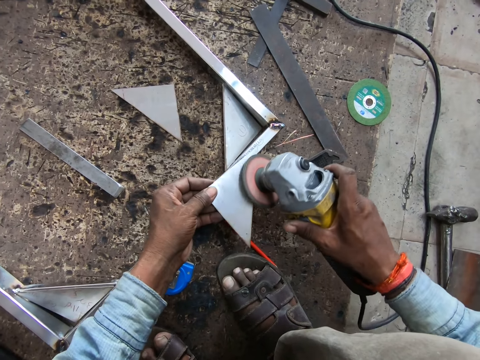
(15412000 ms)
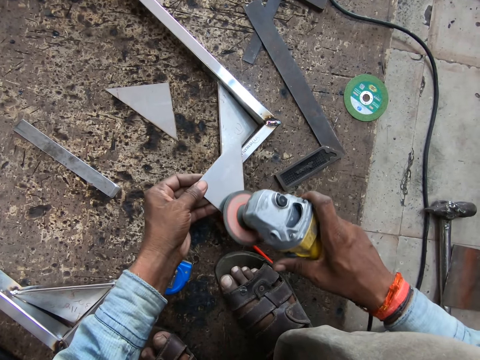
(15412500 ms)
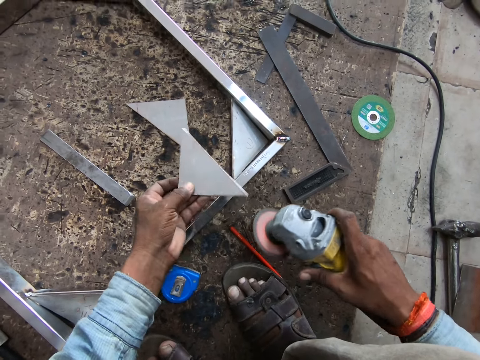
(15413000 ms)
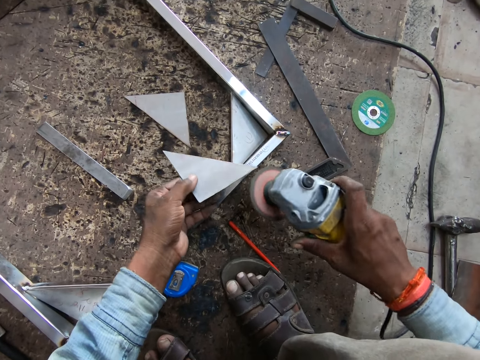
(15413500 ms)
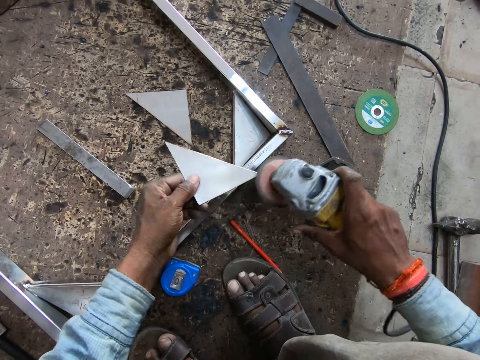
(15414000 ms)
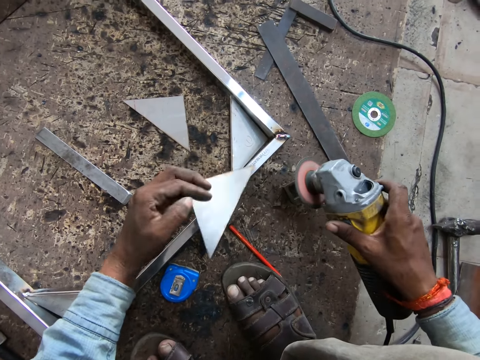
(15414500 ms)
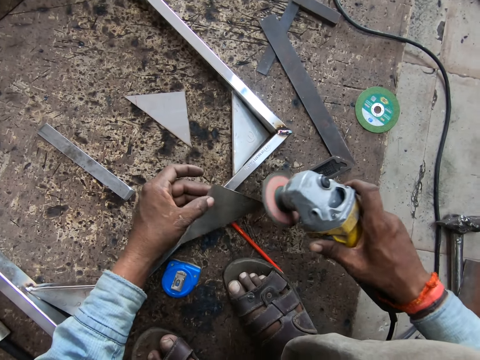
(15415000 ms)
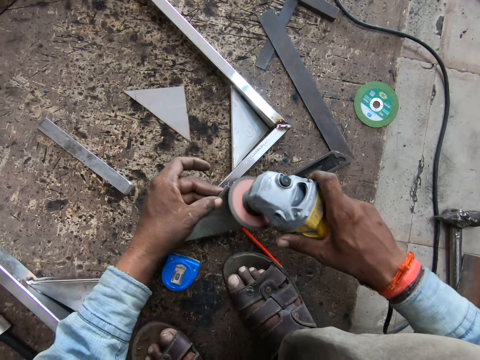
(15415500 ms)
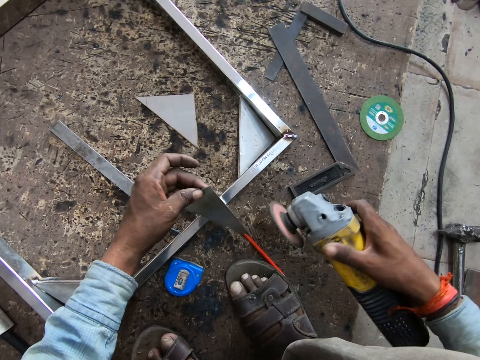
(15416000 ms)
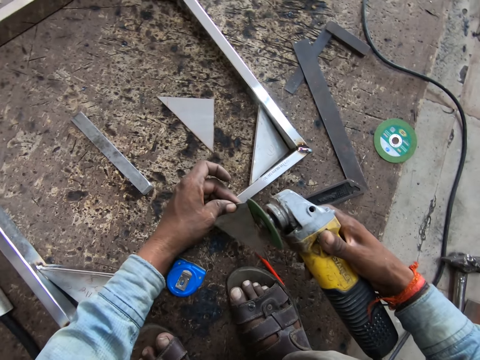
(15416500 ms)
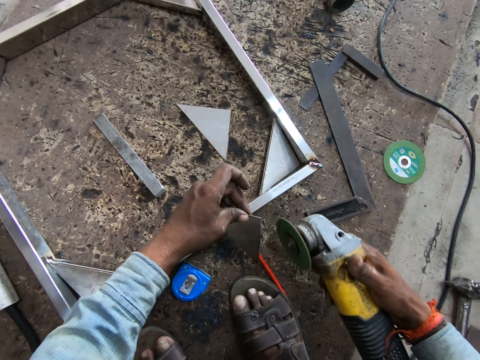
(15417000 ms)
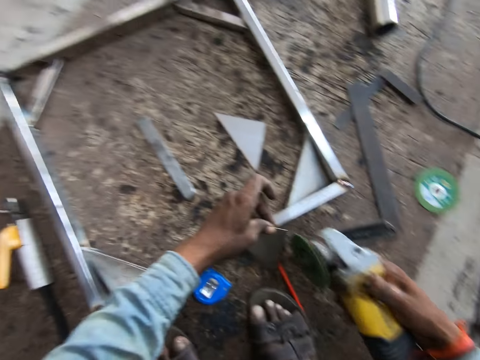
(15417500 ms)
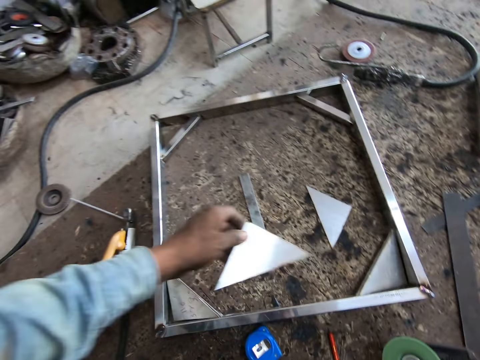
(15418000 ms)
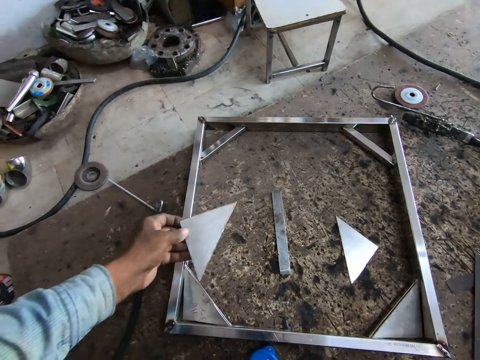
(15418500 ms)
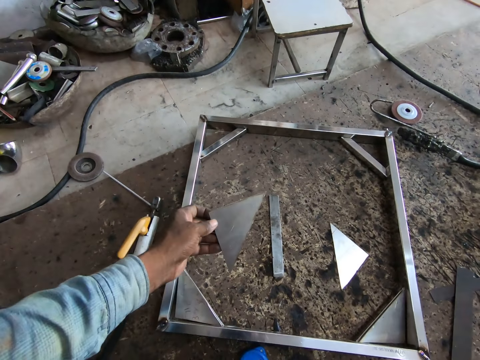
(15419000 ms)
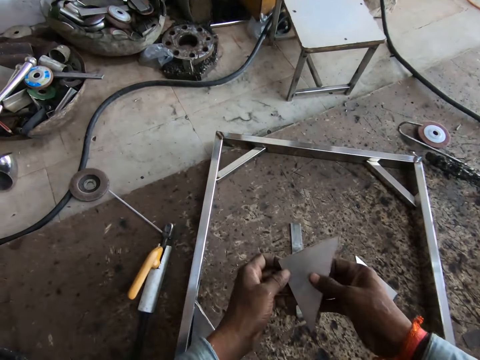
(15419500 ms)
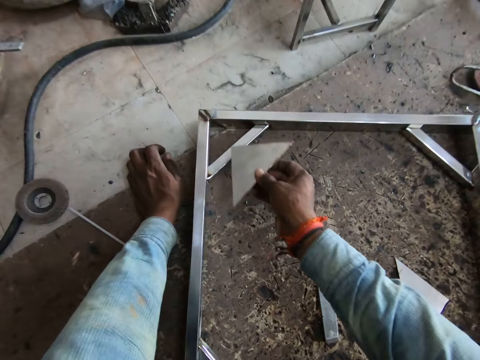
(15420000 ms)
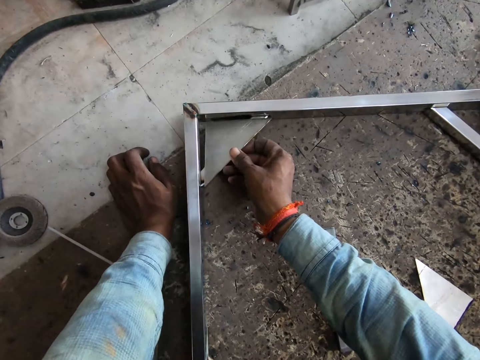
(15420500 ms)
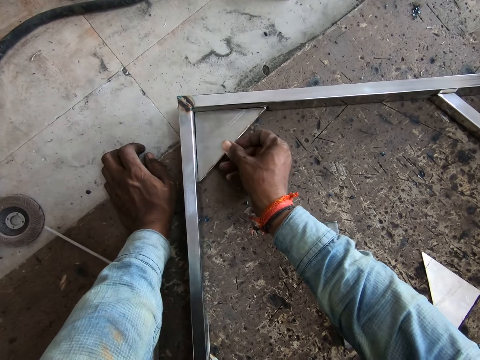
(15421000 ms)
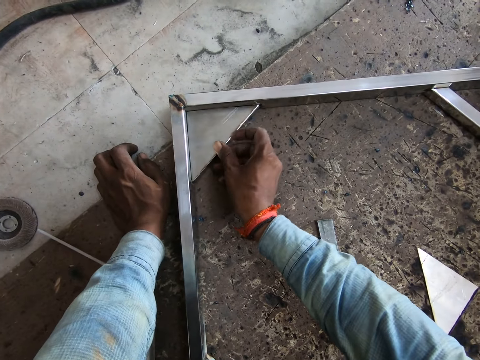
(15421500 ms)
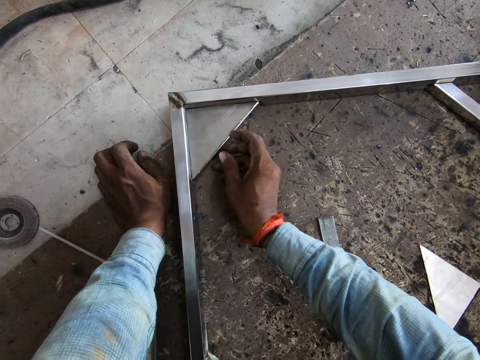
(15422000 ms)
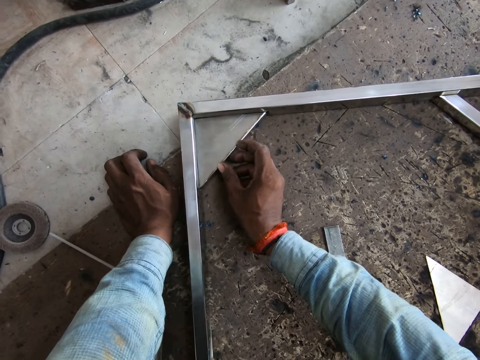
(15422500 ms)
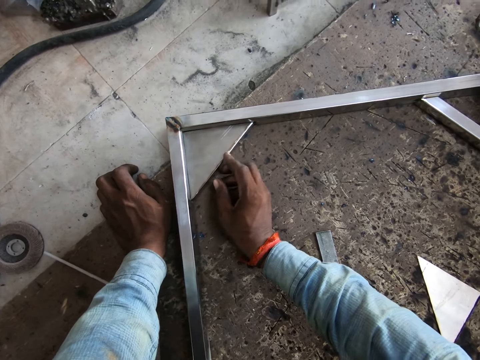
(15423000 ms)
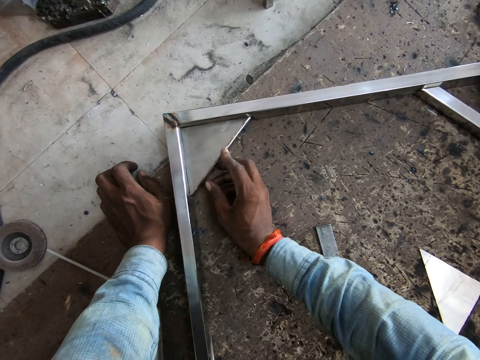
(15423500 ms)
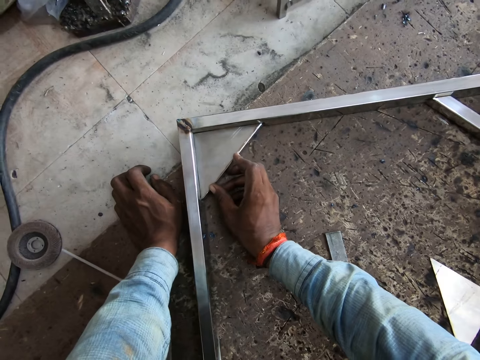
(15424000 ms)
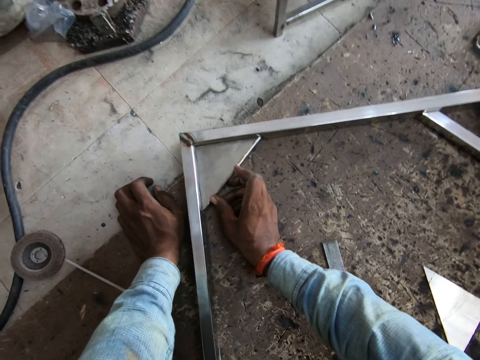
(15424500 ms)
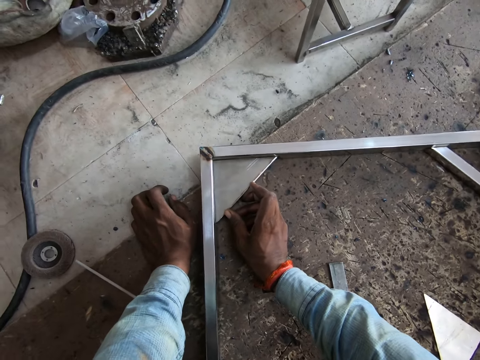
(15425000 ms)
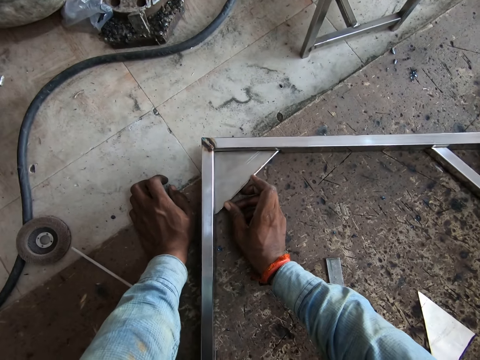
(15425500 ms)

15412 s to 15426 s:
The camera wearer drops the diamond cutter in his hand on the floor. He looks at the triangular piece of metal. He passes the angular steel plate in his left hand to his right hand. He places his left hand on the floor. He sets the angular steel plate in his right hand on an angular section of the framed rectangular steel structure.

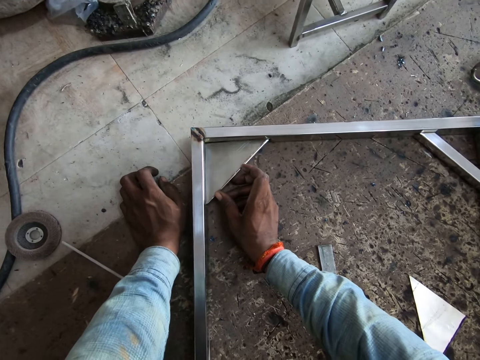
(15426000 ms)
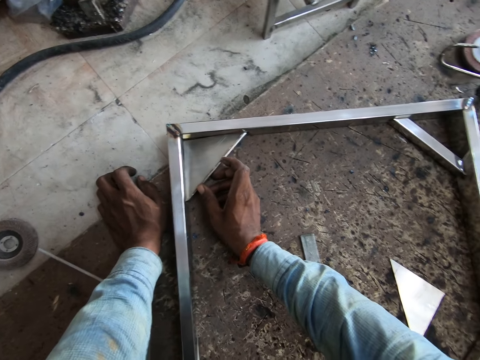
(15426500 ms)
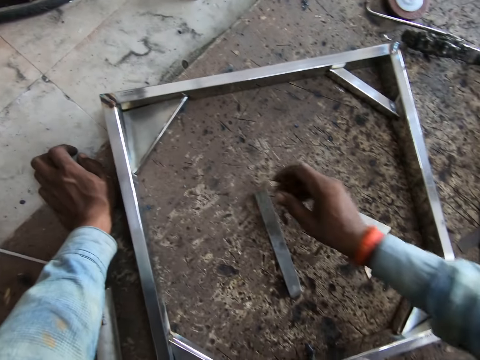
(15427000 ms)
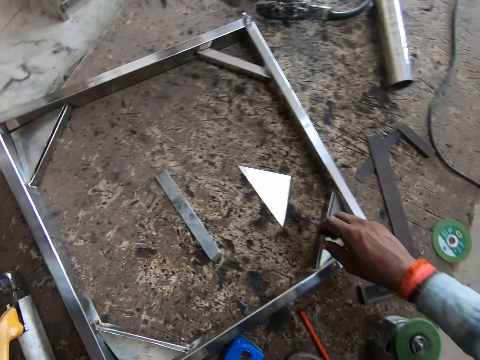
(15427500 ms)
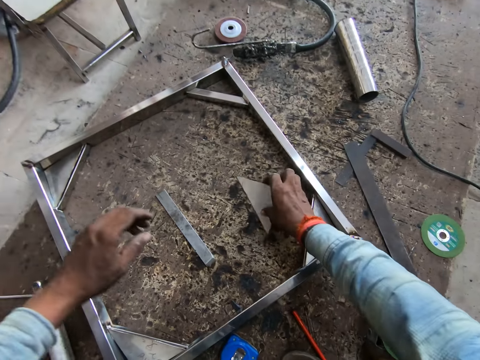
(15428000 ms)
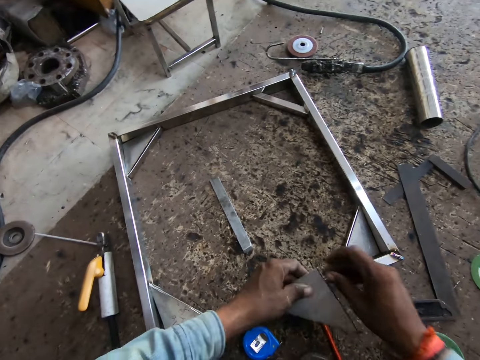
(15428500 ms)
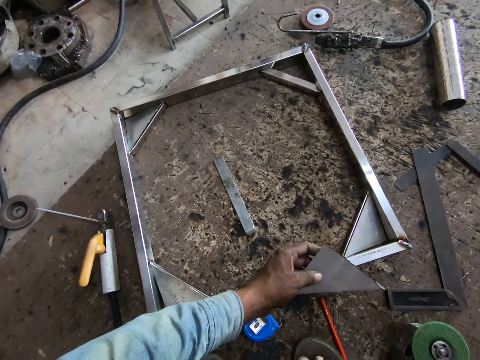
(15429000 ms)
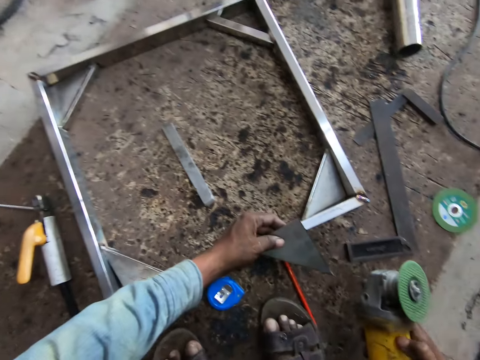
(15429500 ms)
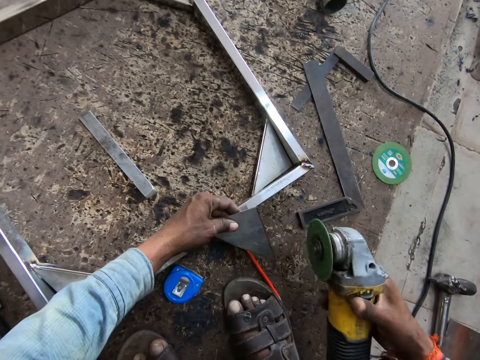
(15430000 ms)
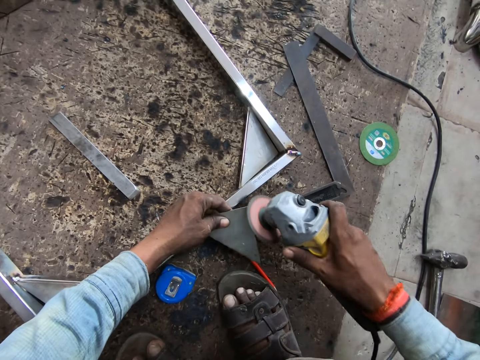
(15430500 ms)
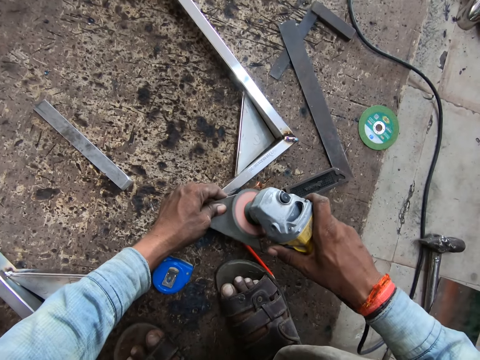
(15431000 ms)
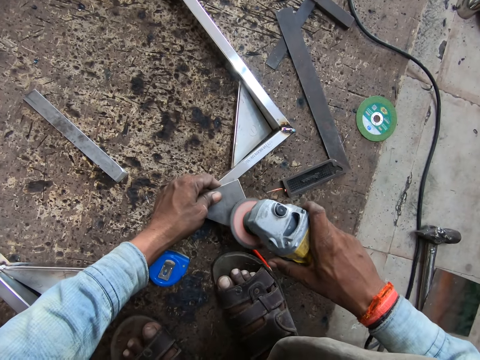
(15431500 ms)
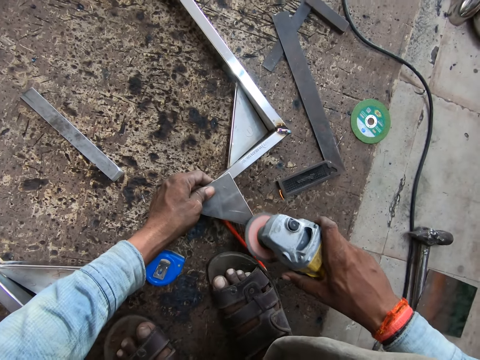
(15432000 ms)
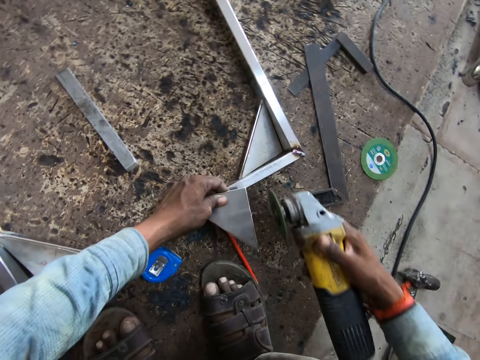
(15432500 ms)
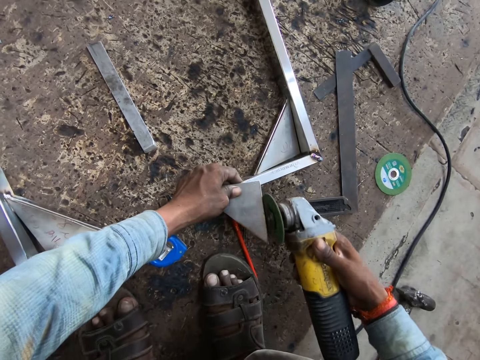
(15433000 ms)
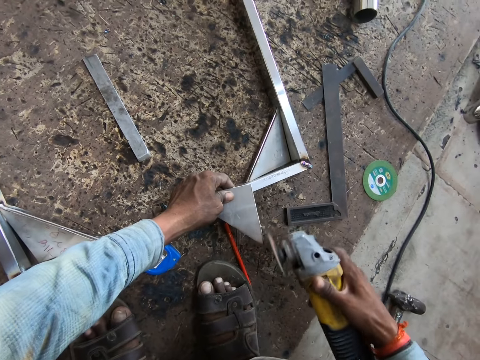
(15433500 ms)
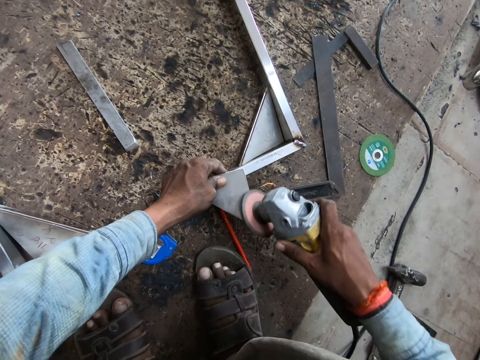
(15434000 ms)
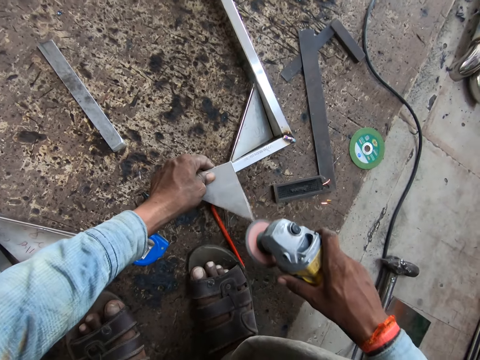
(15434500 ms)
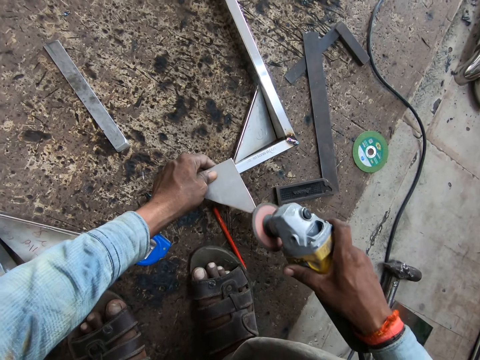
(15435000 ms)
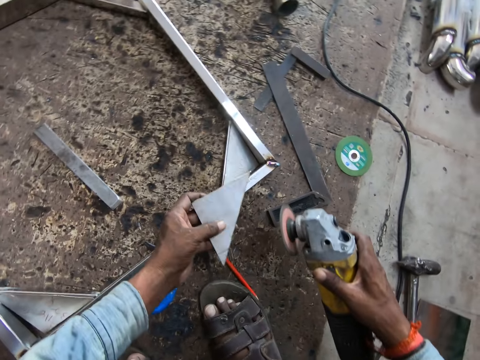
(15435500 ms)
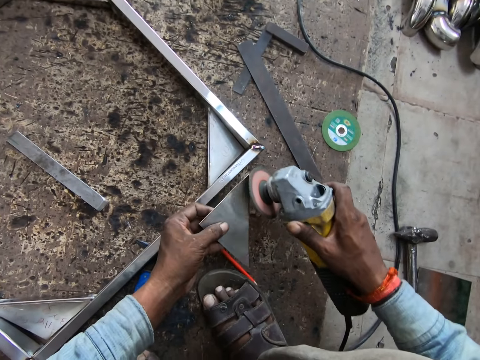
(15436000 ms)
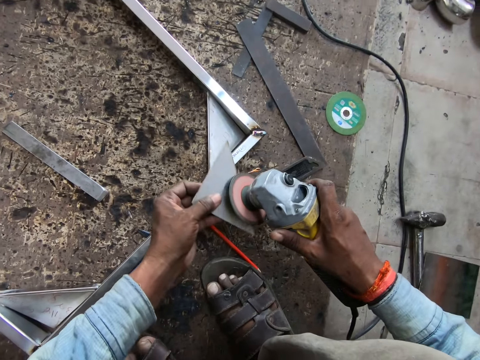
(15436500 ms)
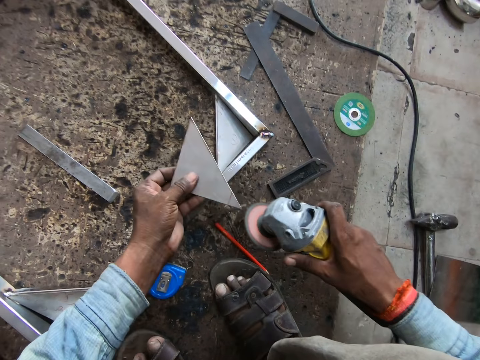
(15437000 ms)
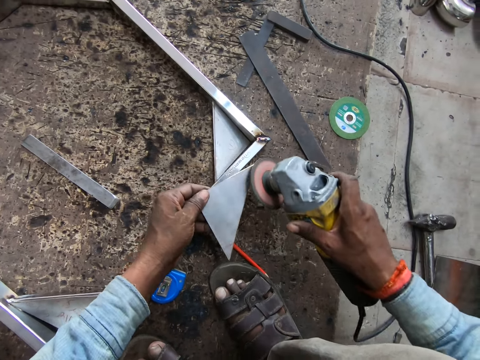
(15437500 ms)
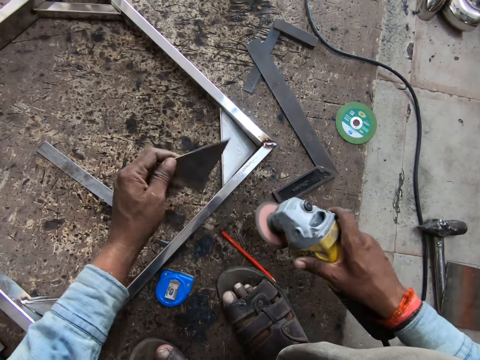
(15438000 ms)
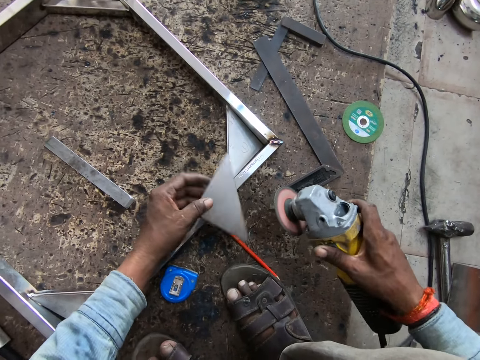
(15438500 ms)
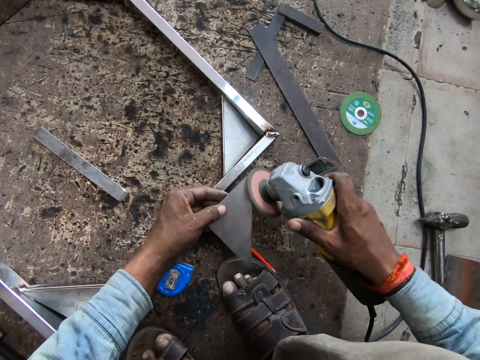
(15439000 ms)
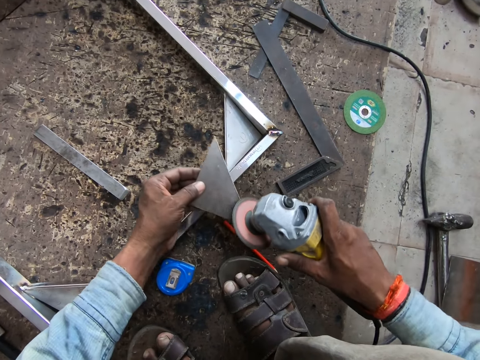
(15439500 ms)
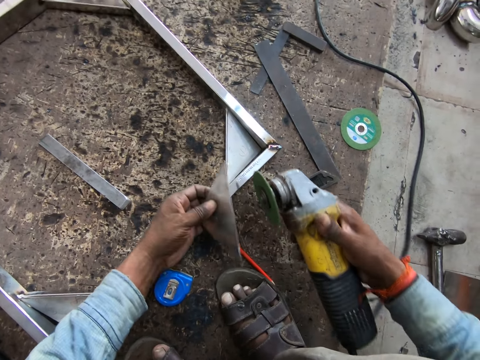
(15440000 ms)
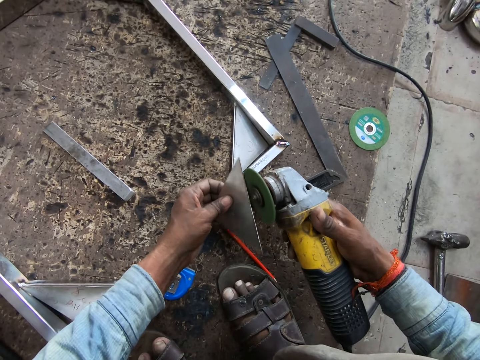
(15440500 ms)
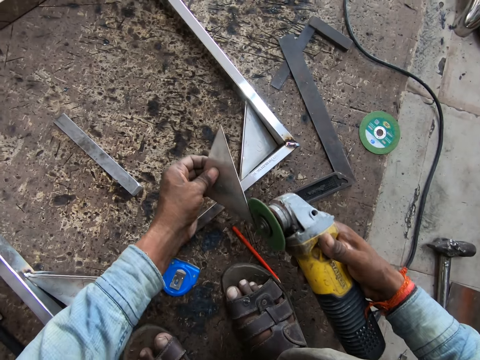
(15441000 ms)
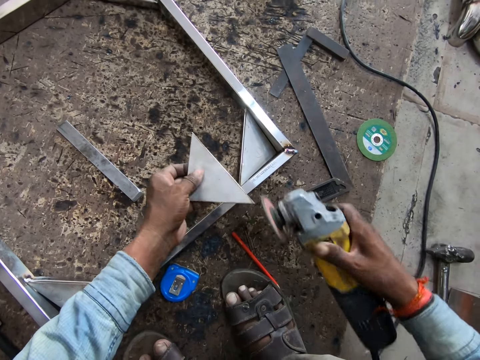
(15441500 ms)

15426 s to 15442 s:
The camera wearer picks up the angular steel plate on the floor with his right hand. He passes the angular steel plate in his right hand to his left hand. He picks up the diamond cutter on the floor with his right hand. He smoothens the sides of the angular steel plate in his left hand with the diamond cutter in his right hand.
